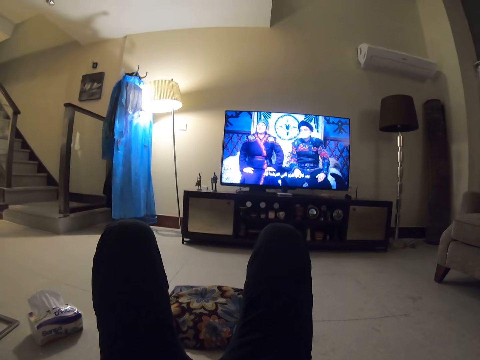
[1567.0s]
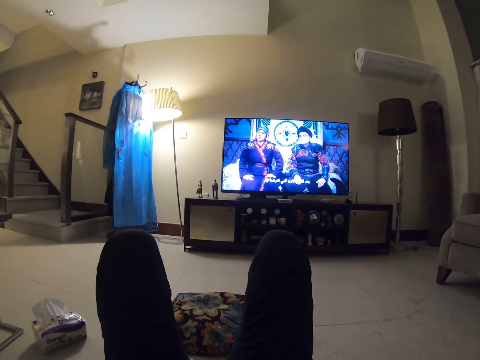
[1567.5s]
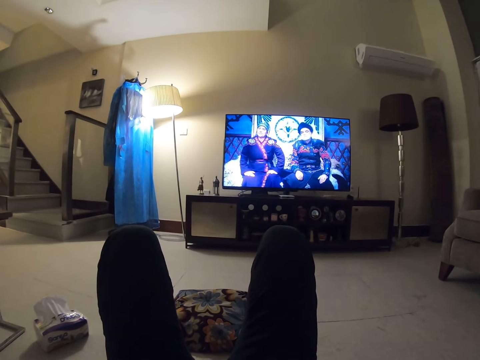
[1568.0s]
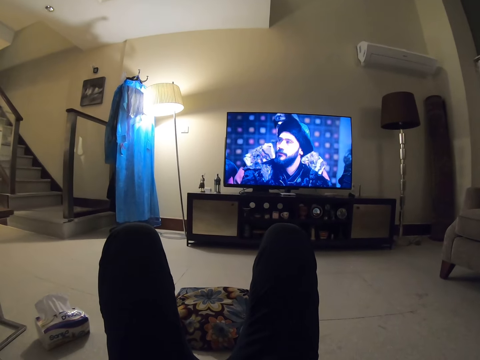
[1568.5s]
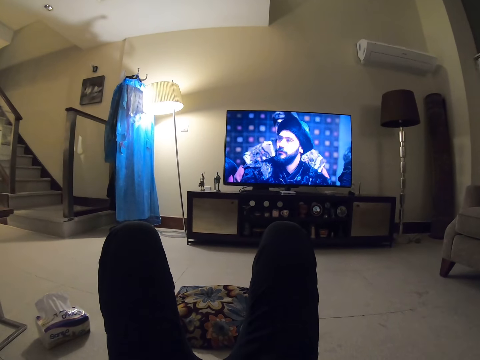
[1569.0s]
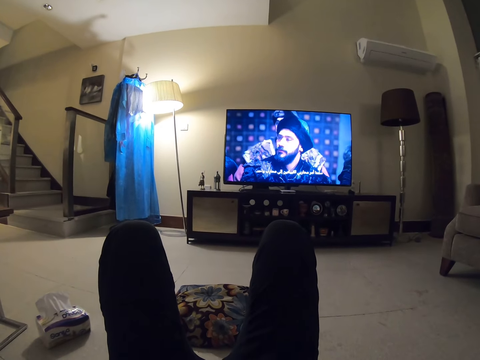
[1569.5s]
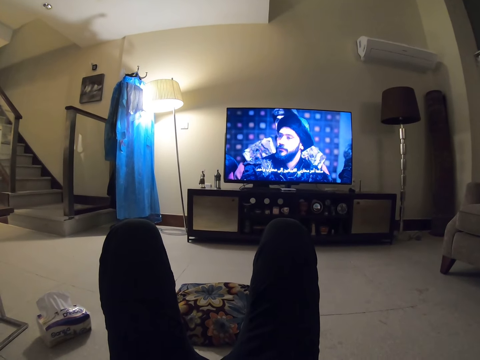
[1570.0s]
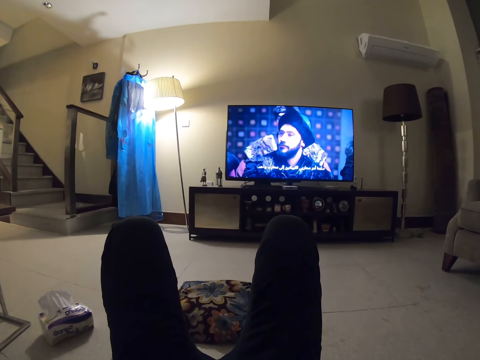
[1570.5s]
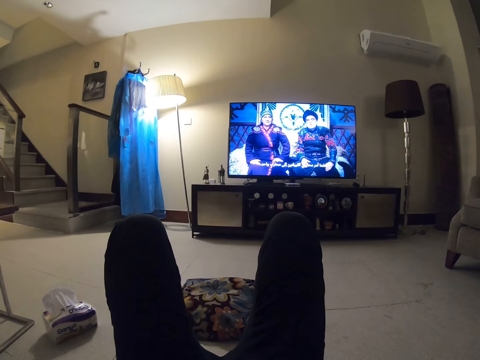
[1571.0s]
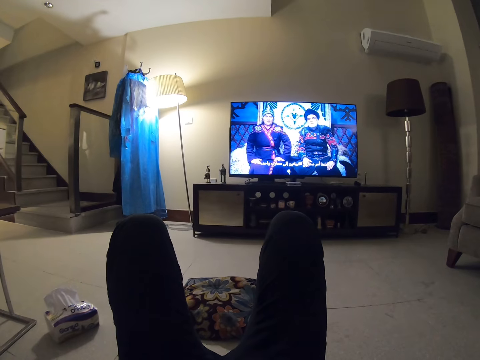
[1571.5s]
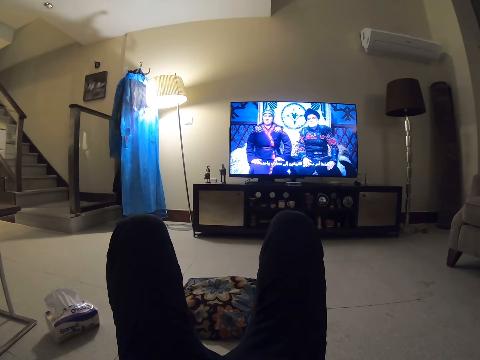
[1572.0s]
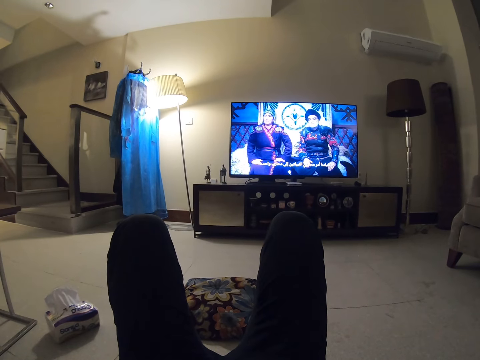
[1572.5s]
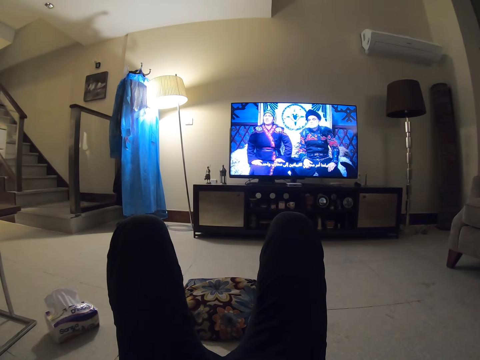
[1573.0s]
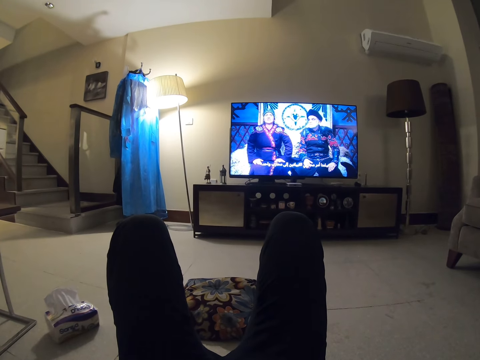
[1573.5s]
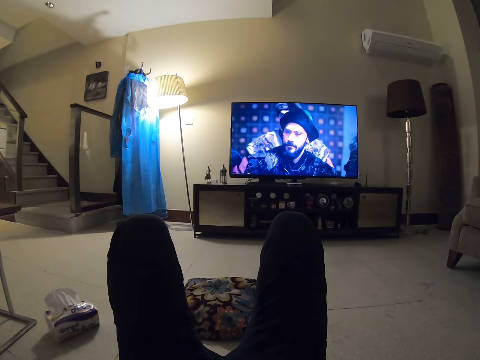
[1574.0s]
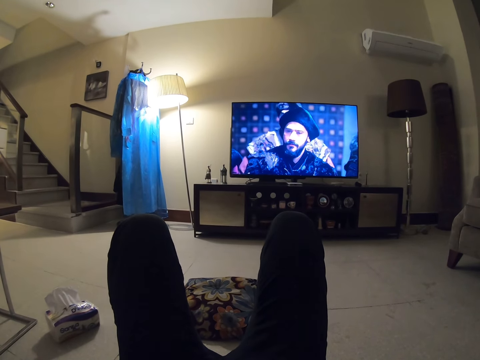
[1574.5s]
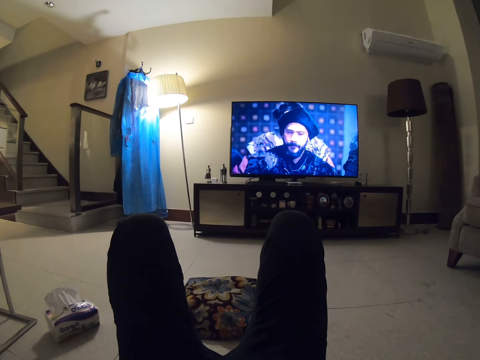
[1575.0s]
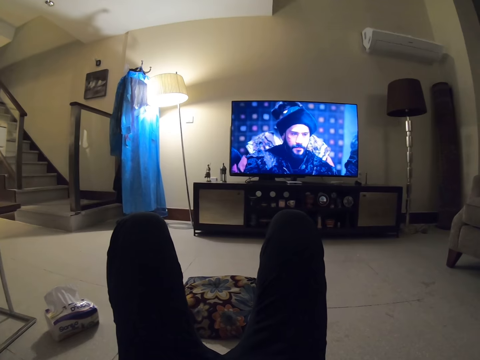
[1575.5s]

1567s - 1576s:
The camera wearer looks at the television.

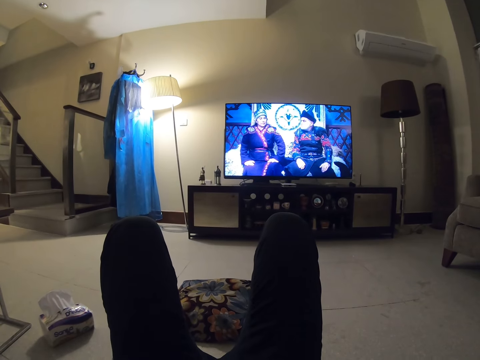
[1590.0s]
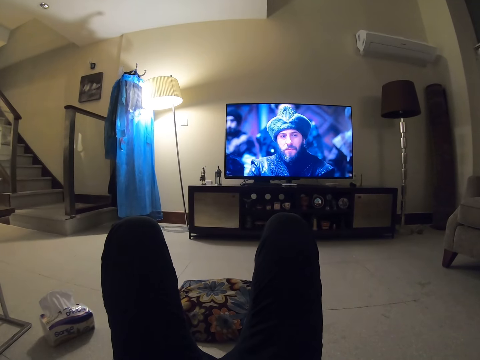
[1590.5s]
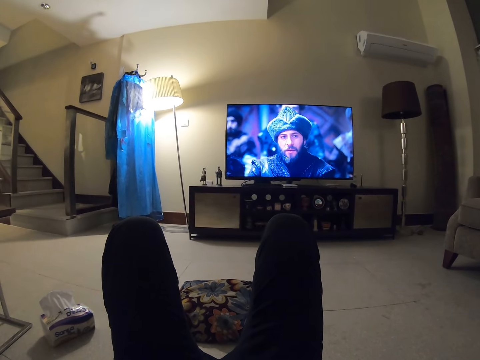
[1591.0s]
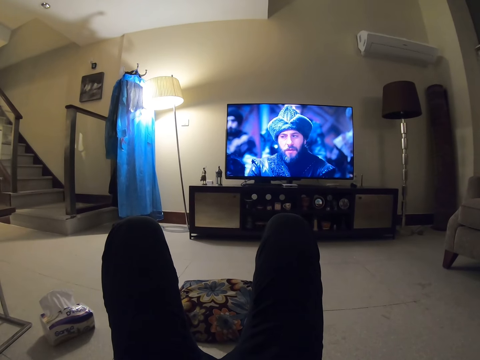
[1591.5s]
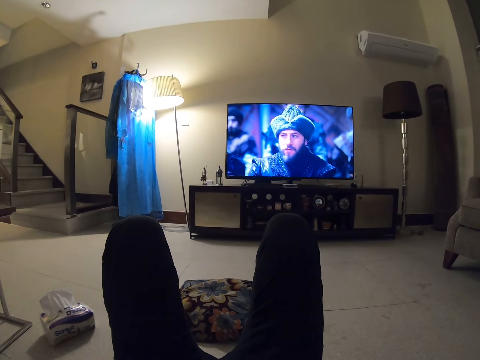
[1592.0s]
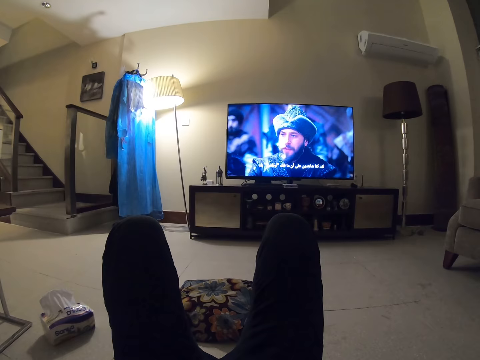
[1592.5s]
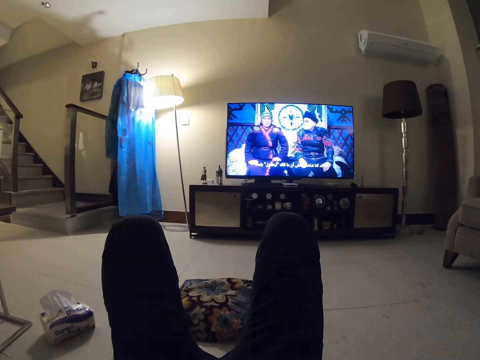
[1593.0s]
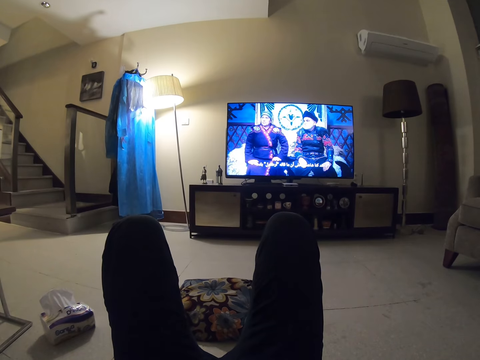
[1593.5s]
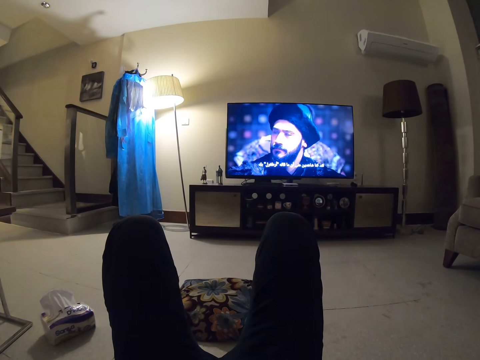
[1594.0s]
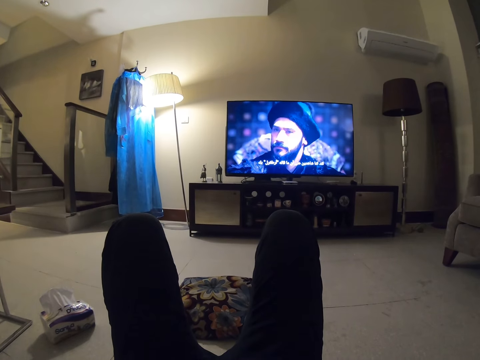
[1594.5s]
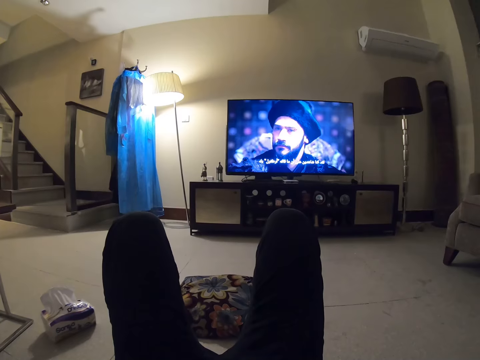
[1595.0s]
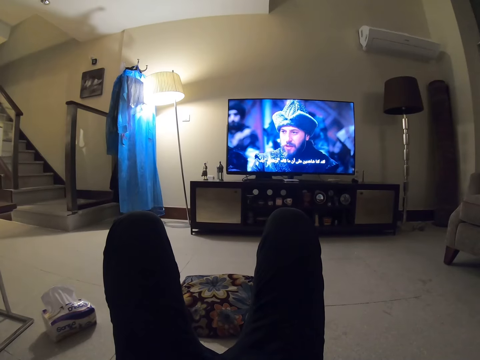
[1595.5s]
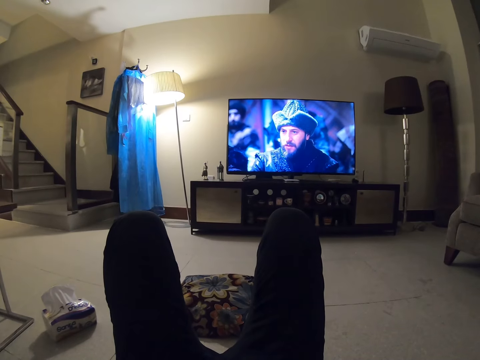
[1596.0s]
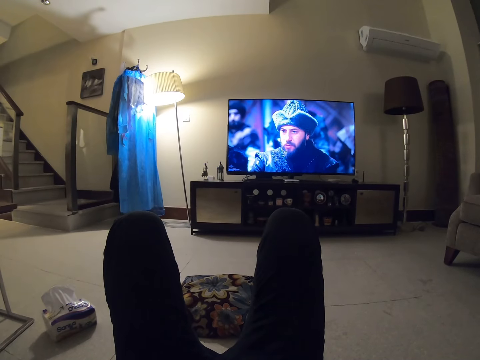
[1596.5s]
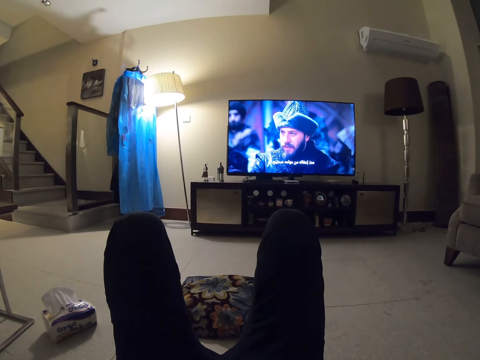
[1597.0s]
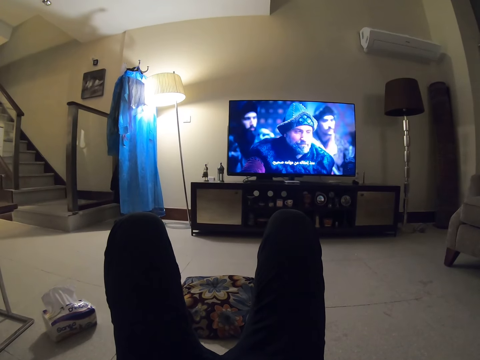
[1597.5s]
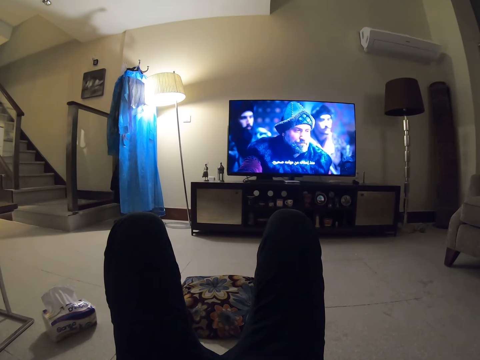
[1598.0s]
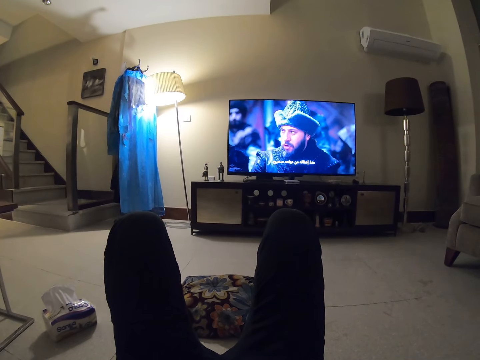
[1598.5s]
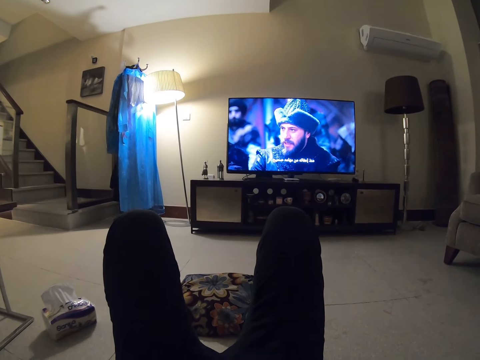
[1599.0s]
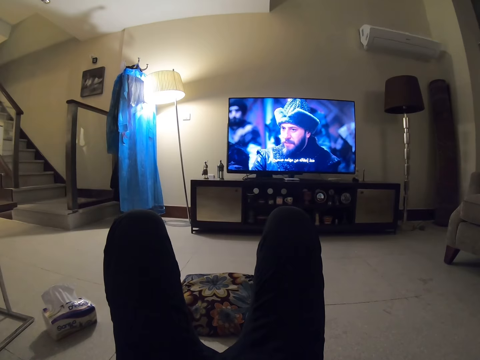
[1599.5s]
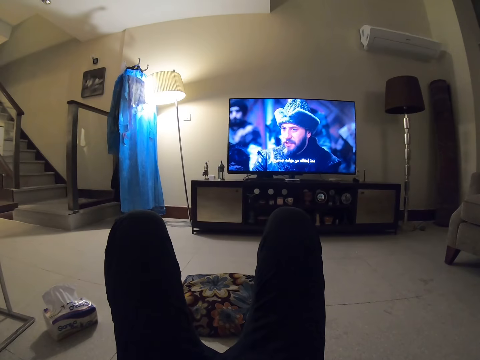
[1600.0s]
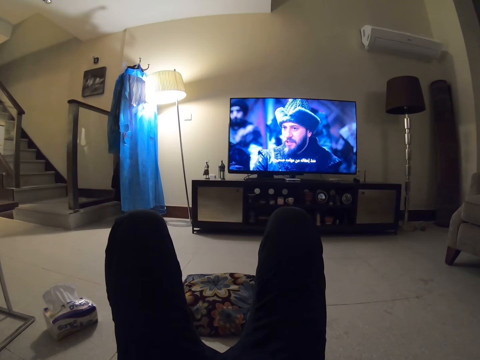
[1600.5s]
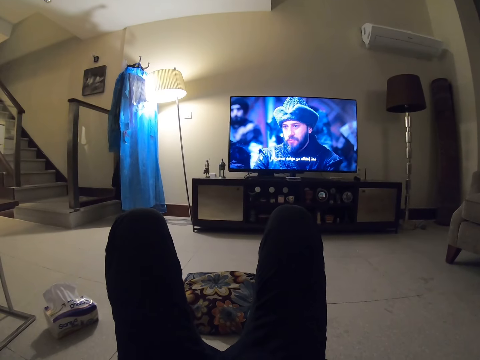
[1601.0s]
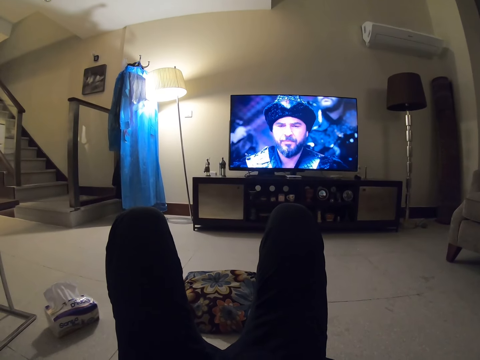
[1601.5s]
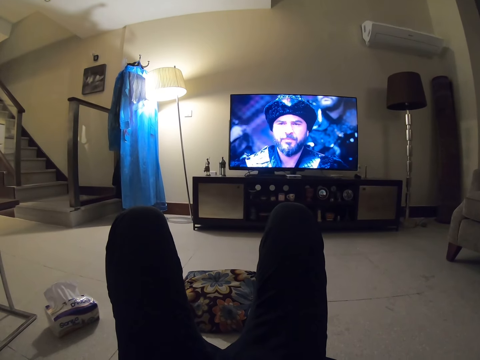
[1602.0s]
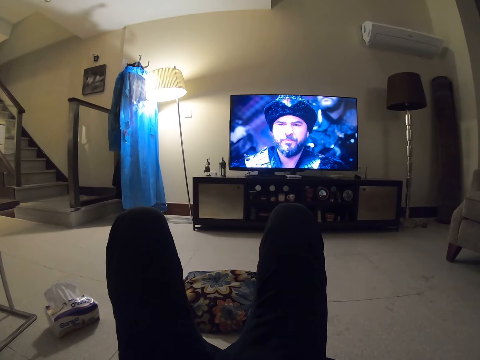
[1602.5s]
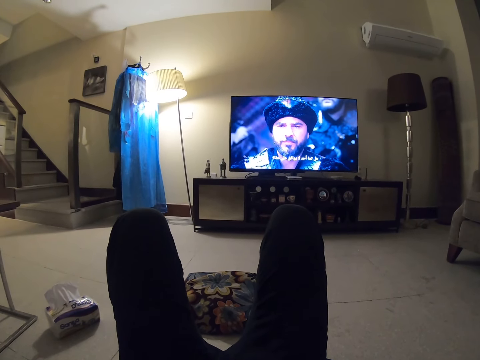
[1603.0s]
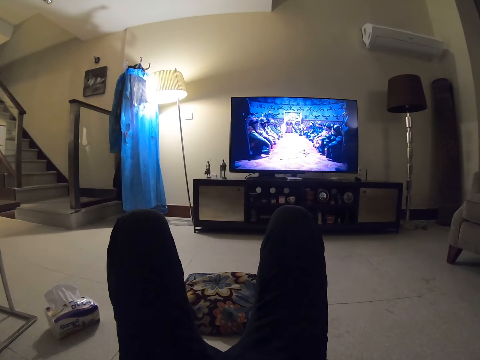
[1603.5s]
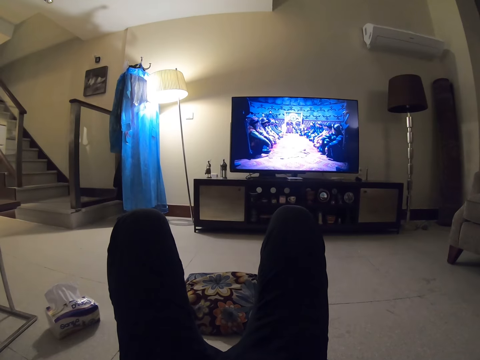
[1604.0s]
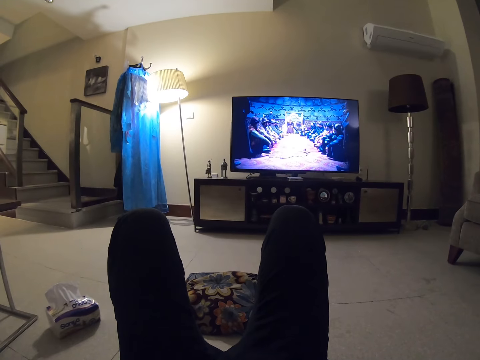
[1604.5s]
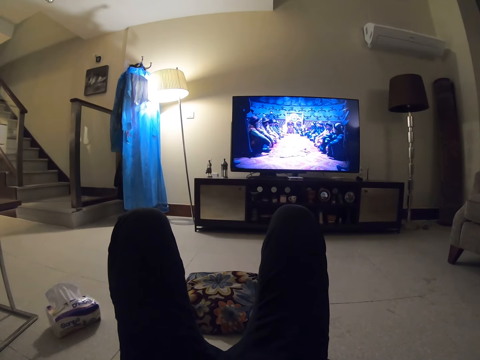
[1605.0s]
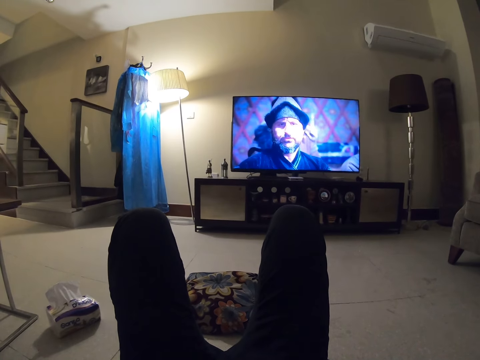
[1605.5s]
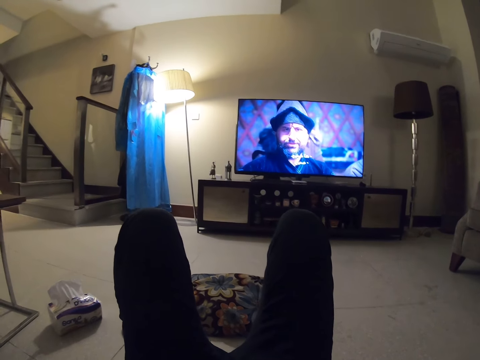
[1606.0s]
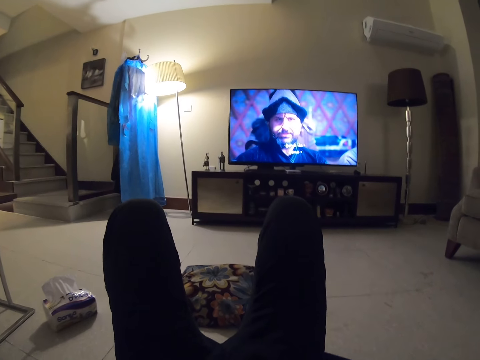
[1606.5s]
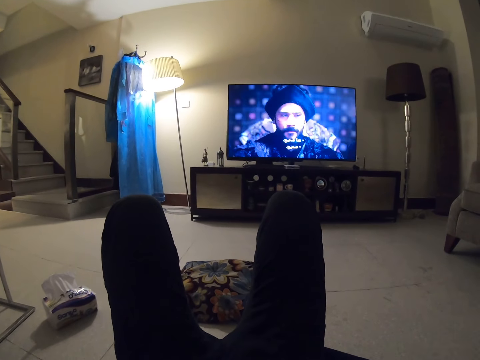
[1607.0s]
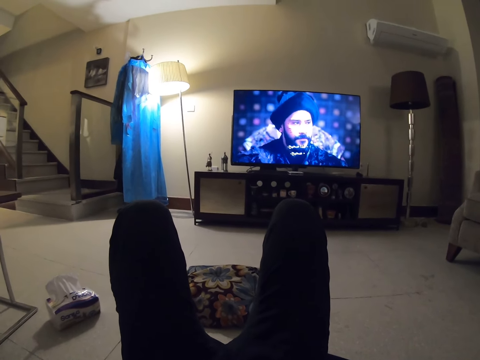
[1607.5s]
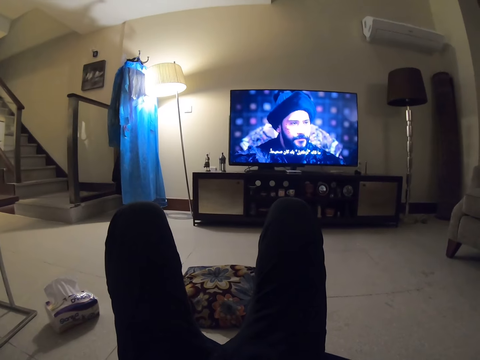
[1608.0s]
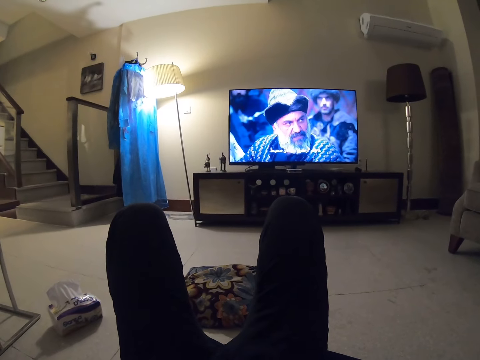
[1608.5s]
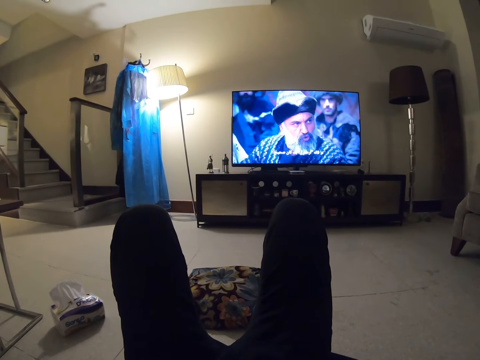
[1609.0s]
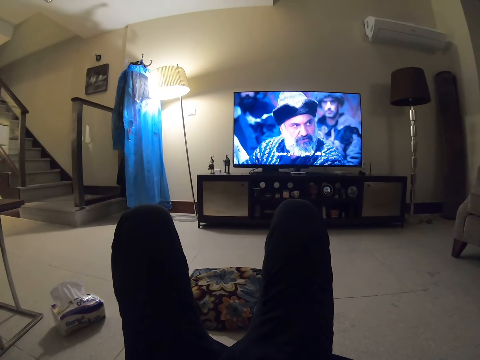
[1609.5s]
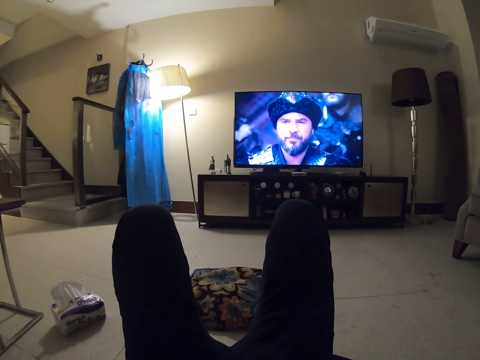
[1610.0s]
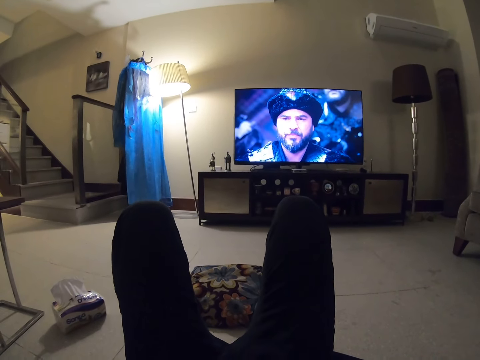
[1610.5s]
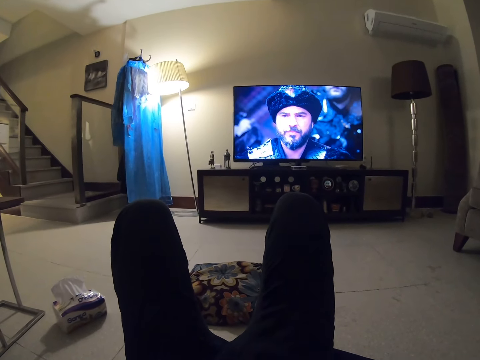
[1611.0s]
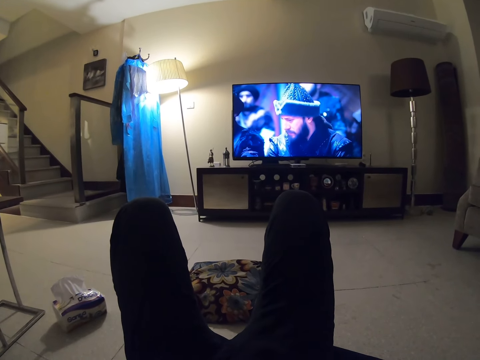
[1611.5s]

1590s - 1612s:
The camera wearer looks at the television. They jiggle.
